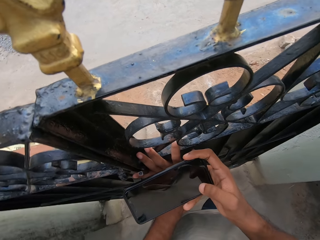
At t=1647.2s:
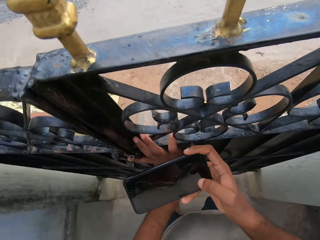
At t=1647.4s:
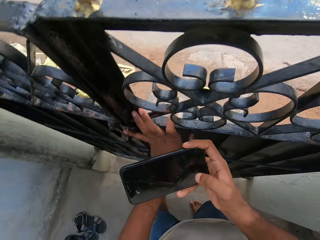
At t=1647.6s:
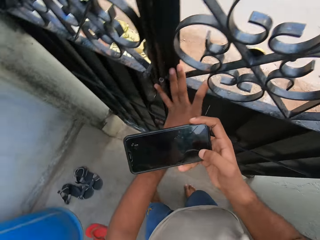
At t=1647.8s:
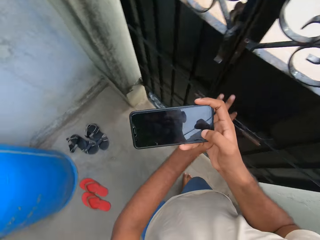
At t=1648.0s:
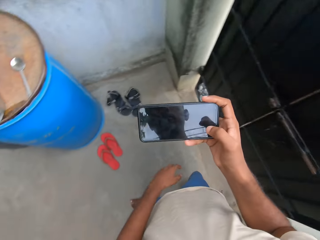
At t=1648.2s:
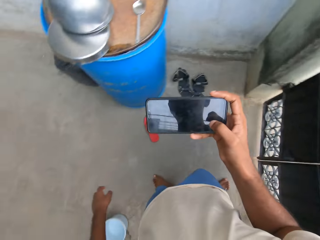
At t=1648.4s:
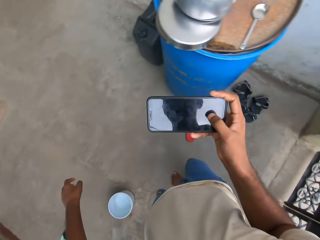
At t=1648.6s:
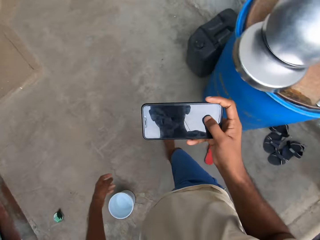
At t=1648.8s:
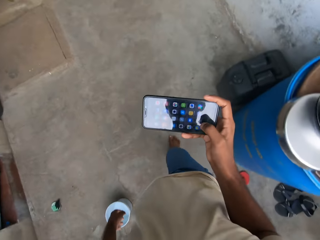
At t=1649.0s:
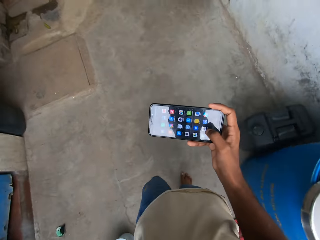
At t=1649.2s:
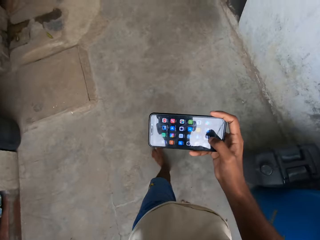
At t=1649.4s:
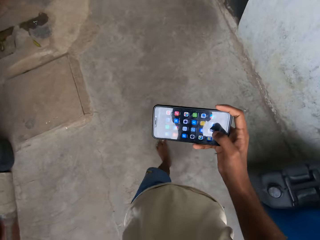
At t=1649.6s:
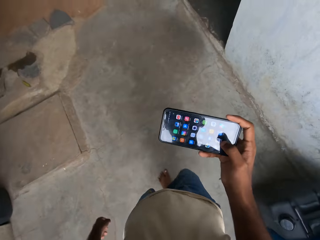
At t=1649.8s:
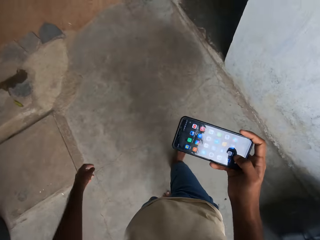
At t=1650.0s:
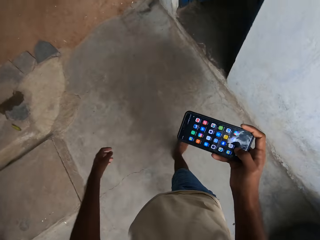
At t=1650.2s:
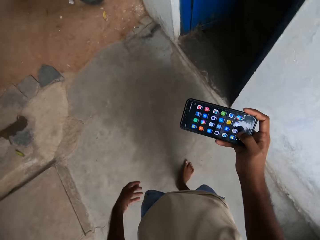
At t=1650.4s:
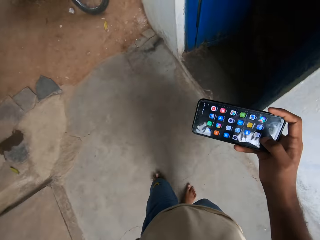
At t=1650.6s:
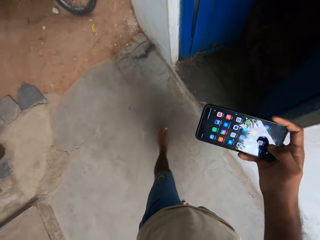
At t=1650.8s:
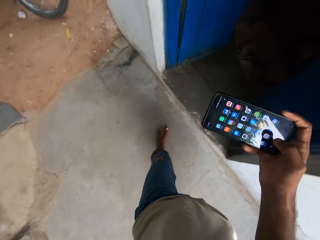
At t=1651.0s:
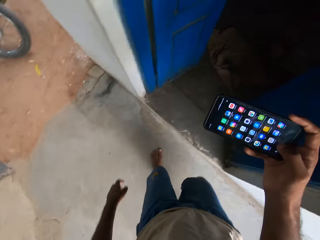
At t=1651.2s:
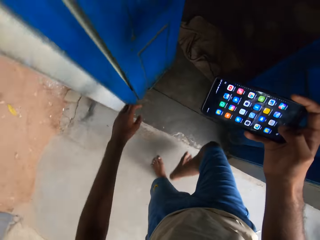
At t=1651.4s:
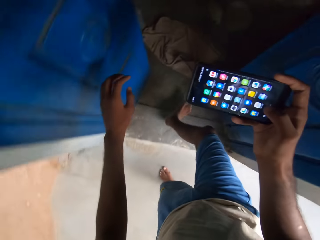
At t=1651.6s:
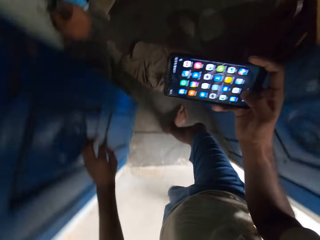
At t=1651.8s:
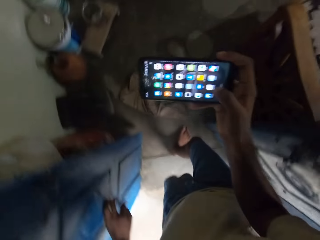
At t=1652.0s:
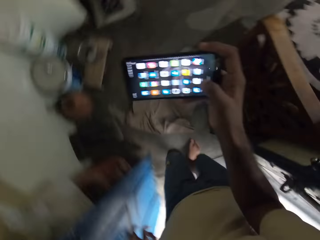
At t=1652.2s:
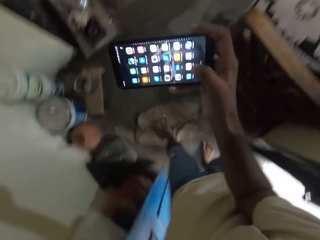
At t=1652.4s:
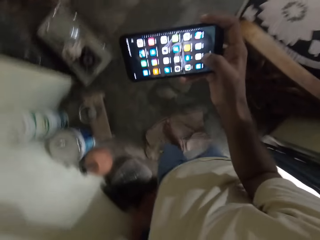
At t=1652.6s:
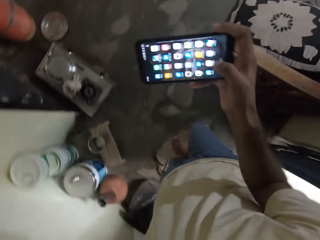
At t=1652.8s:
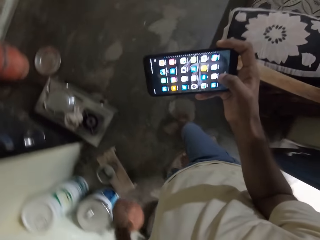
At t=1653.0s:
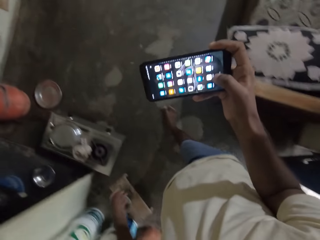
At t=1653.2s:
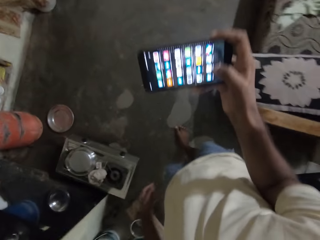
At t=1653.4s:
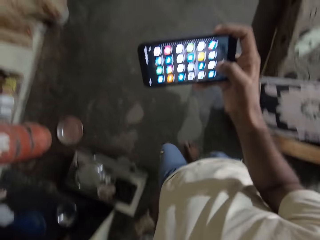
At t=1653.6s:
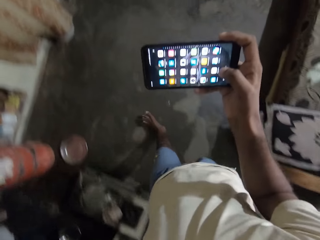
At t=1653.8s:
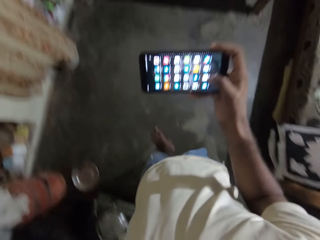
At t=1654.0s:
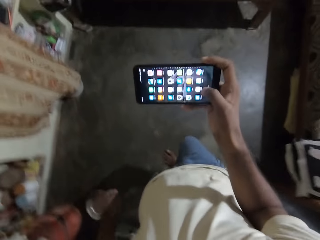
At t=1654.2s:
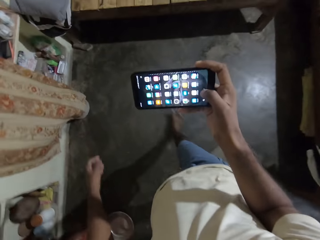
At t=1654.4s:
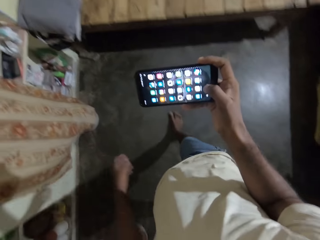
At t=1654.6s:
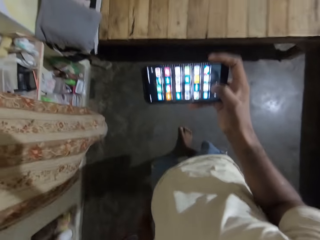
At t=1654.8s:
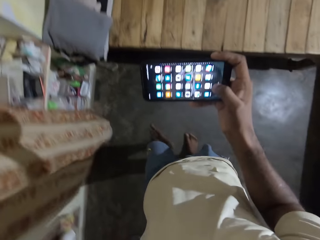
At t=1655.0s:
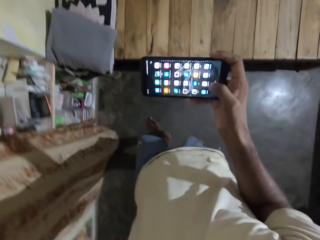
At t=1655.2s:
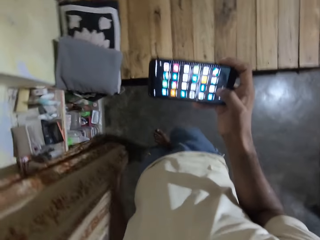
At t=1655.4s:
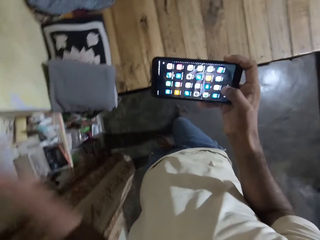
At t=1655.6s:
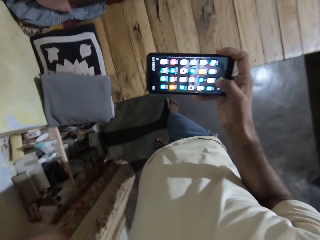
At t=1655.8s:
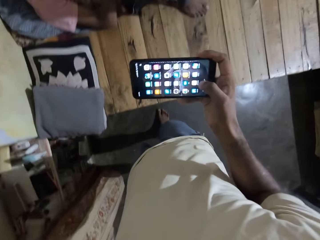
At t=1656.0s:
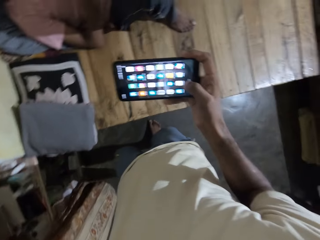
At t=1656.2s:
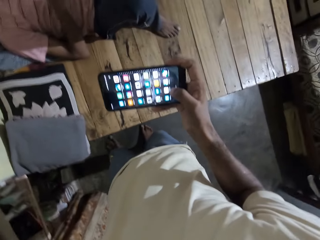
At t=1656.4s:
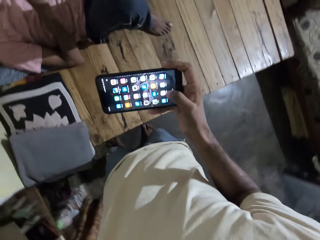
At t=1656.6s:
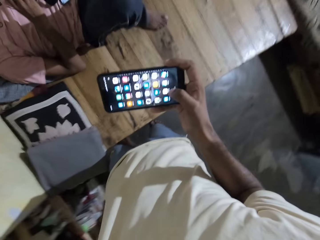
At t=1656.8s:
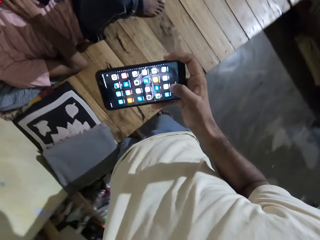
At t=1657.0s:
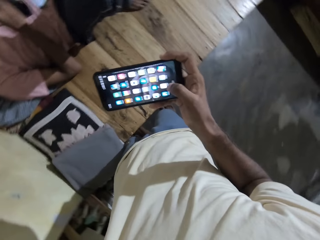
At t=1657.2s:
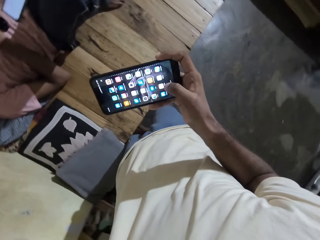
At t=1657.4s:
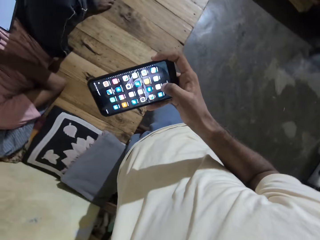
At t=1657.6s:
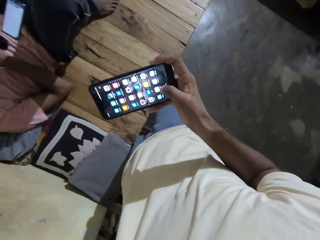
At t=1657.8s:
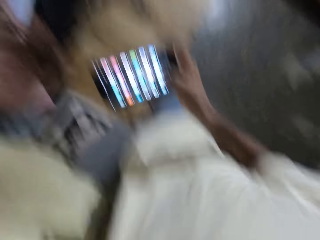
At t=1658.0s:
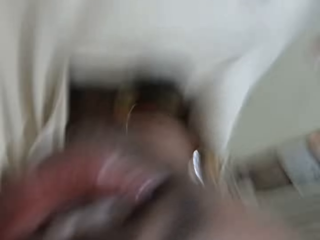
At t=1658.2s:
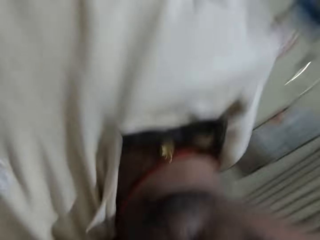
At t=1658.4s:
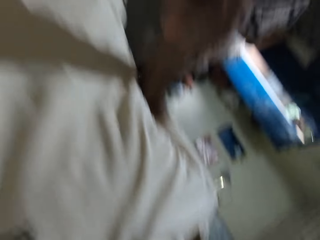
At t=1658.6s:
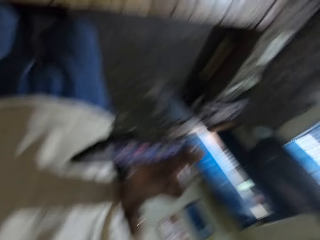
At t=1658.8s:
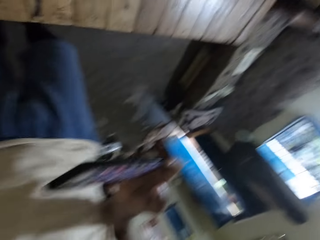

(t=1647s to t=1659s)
The camera wearer takes his left hand off the gate of the compound. He walks back to the door of the house. He enters into the house. He touches the door of the house. He walks towards a man. He takes off the camera from his head. He moves the hands.

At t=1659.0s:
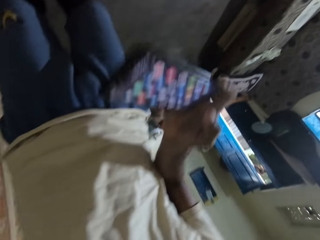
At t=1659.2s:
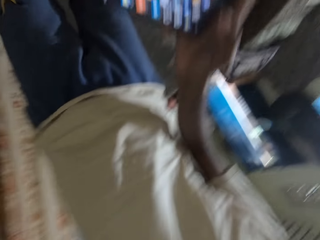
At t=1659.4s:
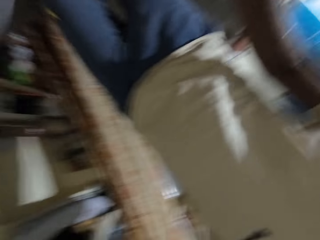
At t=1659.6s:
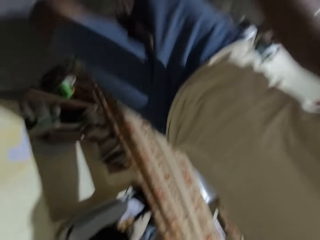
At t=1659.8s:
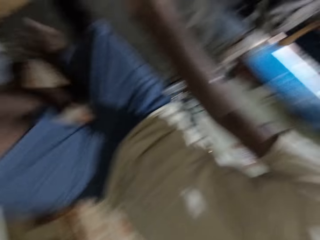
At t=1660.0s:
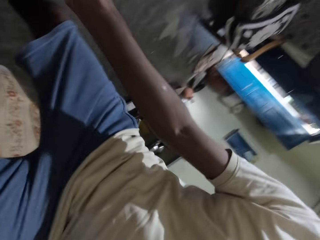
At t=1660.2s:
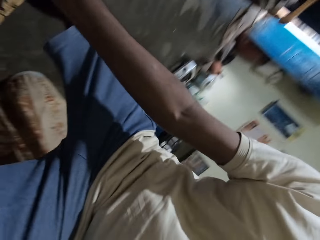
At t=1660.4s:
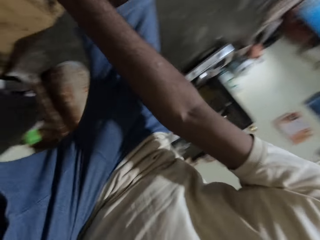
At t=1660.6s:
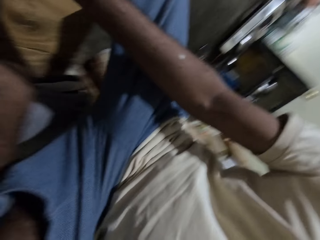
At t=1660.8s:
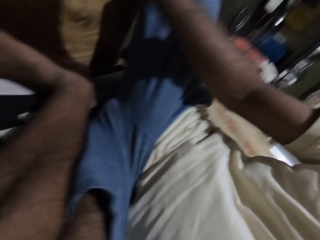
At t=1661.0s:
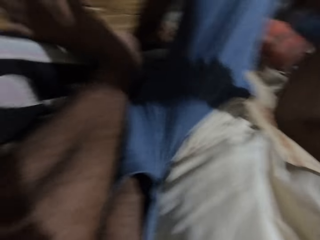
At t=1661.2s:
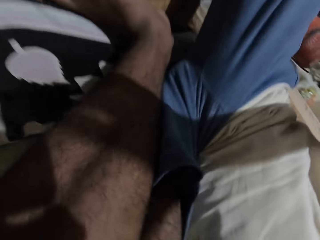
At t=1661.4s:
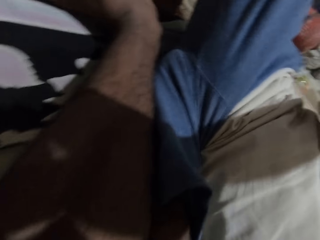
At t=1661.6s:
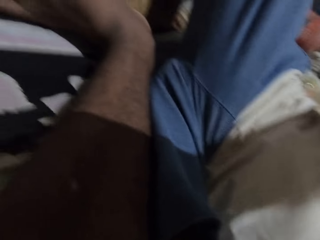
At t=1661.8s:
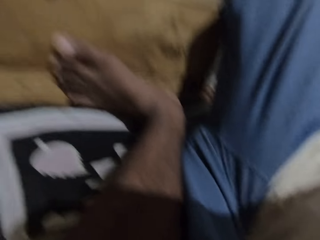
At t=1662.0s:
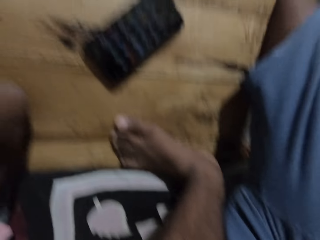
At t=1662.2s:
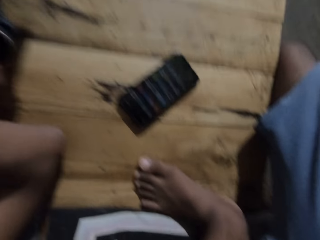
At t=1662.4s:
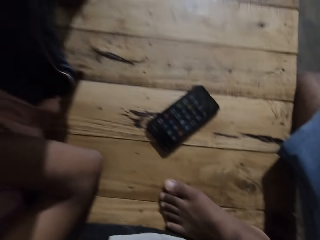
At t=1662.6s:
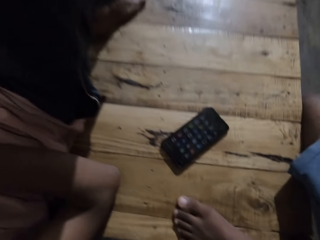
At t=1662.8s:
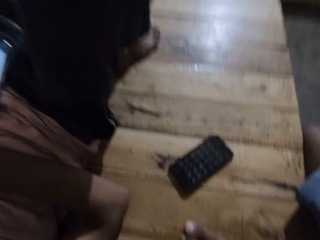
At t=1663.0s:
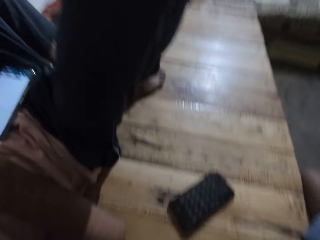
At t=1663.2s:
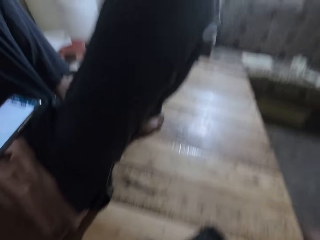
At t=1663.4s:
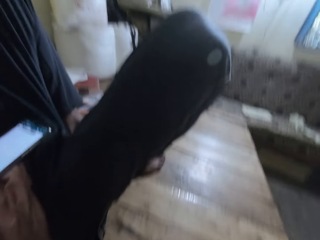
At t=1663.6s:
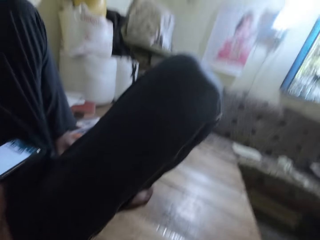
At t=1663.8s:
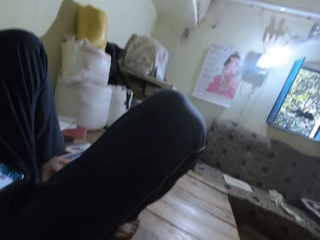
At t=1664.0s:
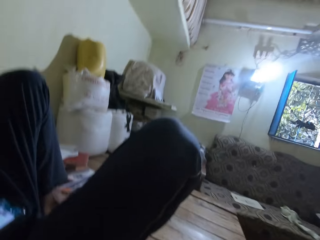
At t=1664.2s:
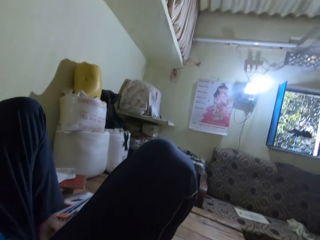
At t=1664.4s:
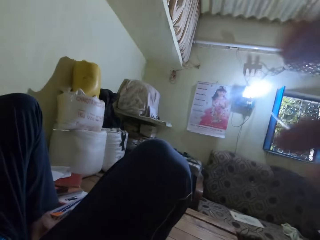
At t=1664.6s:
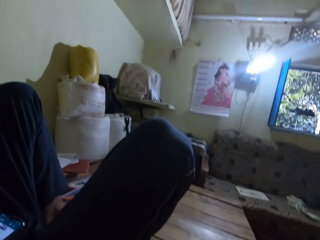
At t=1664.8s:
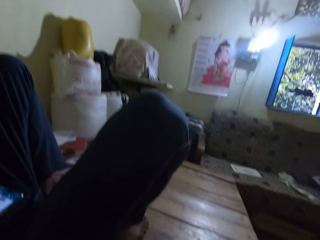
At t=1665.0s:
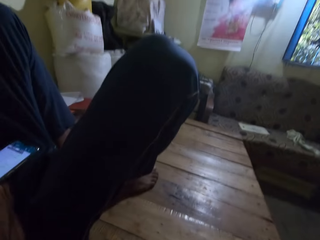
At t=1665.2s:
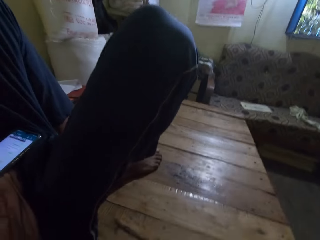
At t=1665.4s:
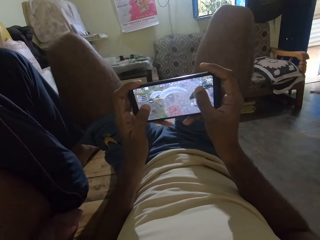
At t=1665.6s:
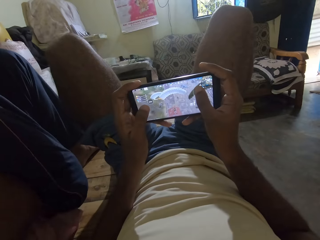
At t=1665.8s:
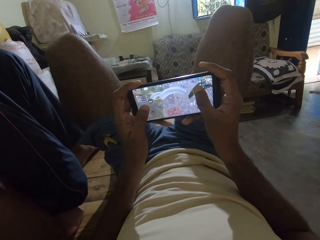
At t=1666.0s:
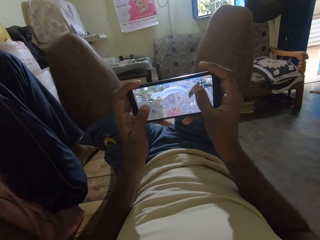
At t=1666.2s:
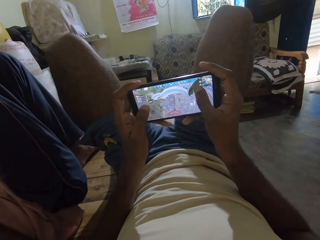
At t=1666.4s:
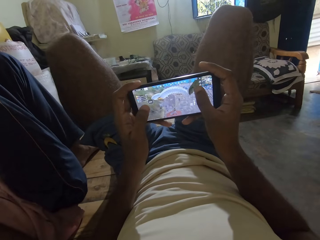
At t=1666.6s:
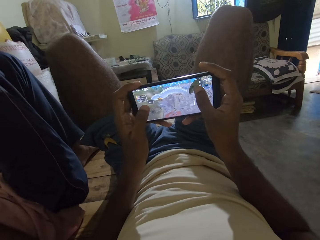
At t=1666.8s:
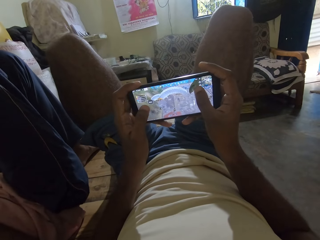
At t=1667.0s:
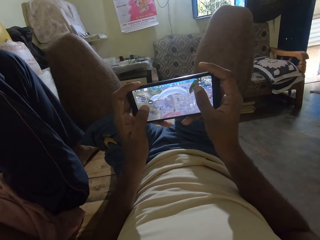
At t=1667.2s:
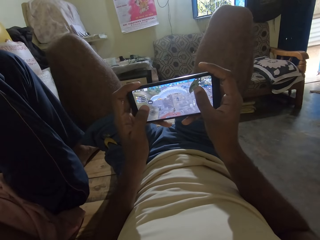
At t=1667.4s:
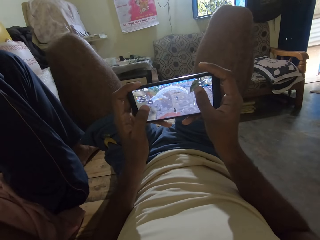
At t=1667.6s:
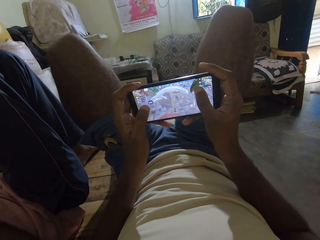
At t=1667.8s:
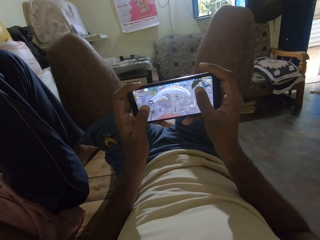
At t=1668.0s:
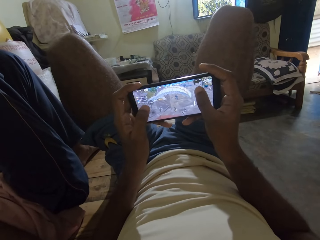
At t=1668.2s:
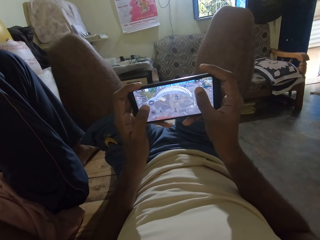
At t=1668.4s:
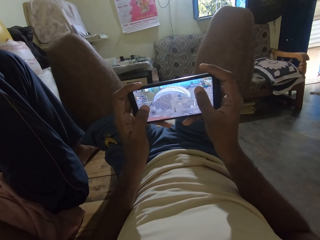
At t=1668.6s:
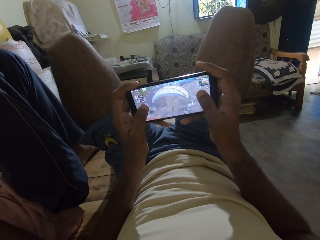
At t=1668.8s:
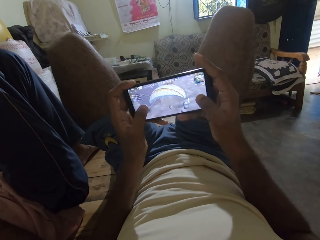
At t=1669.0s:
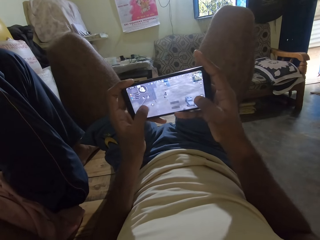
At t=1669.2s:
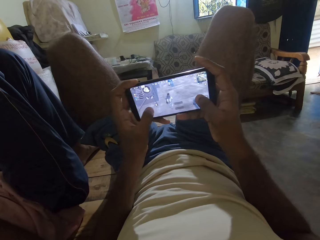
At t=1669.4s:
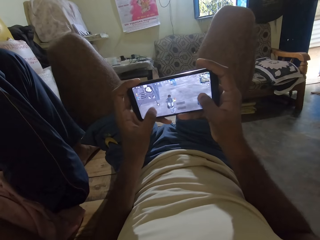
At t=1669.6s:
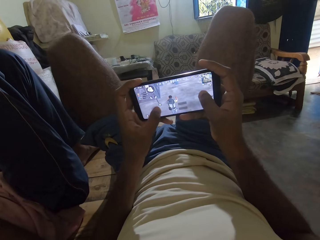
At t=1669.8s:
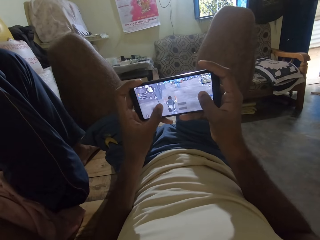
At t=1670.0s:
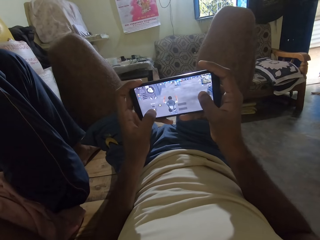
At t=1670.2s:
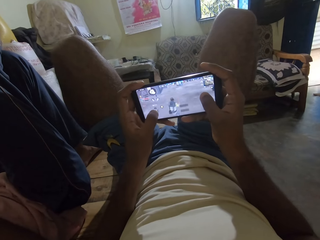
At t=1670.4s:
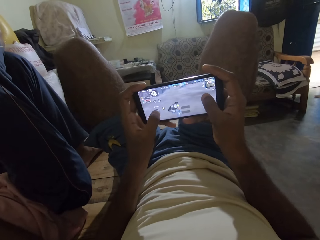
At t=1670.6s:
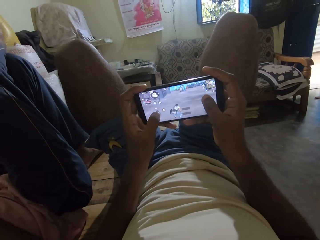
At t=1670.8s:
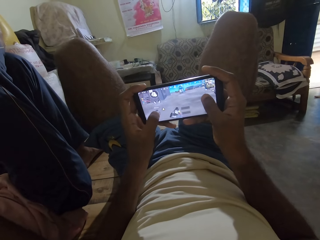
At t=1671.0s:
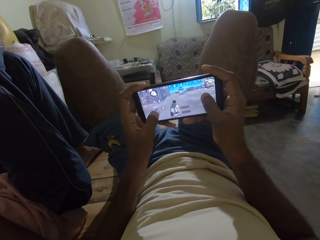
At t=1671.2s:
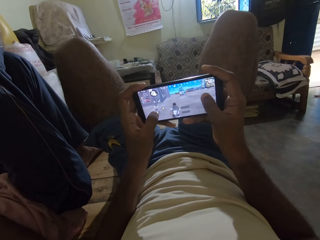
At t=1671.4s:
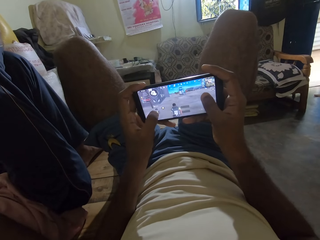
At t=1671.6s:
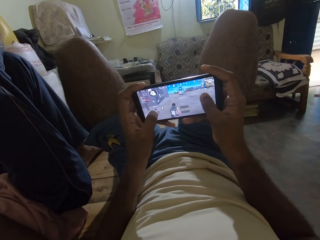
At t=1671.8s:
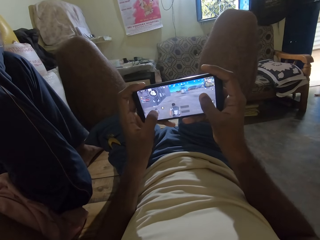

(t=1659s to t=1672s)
The camera wearer drops his phone on the bed. He sits on the bed. He puts the camera on his head. He plays the game on his phone with a man.
